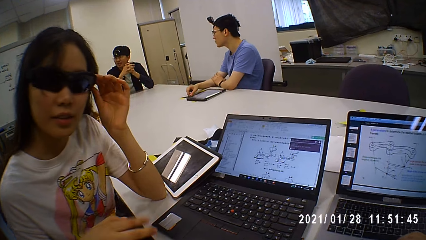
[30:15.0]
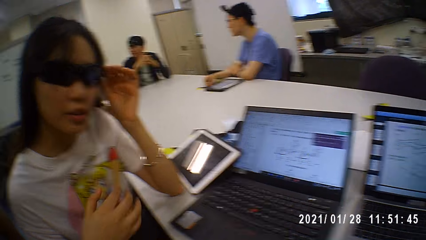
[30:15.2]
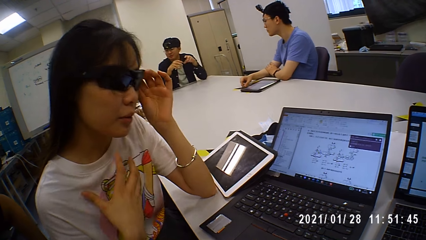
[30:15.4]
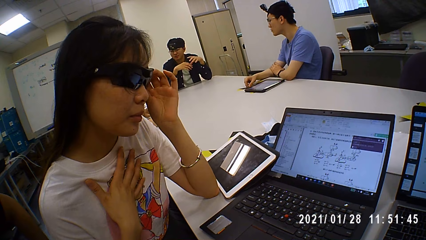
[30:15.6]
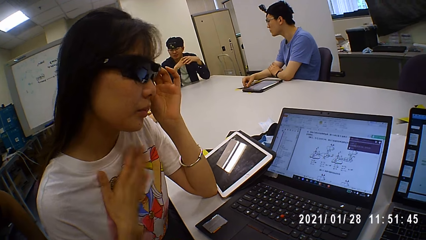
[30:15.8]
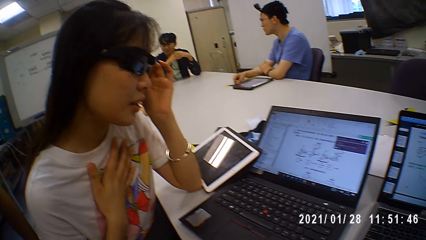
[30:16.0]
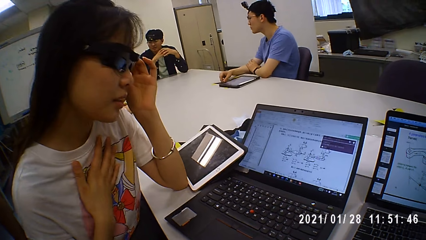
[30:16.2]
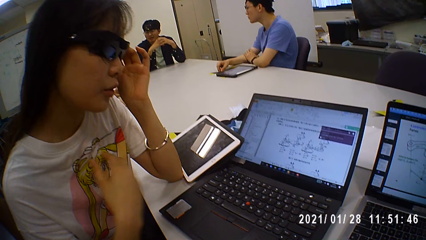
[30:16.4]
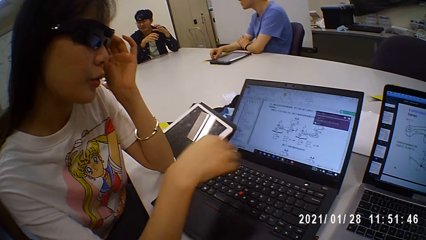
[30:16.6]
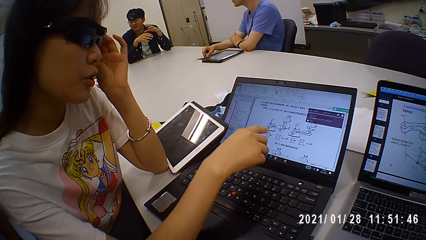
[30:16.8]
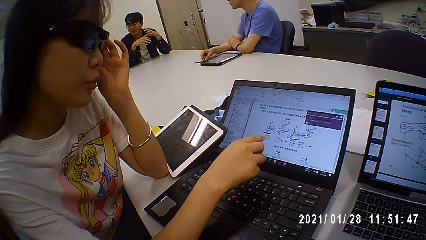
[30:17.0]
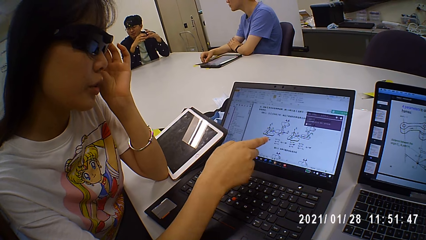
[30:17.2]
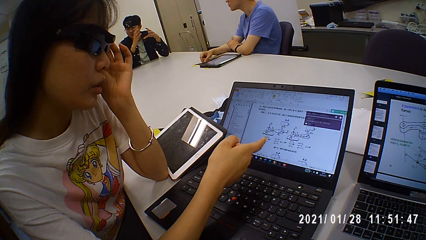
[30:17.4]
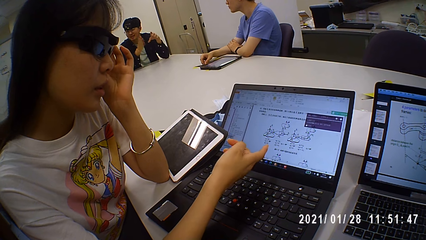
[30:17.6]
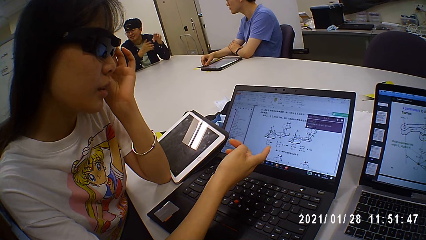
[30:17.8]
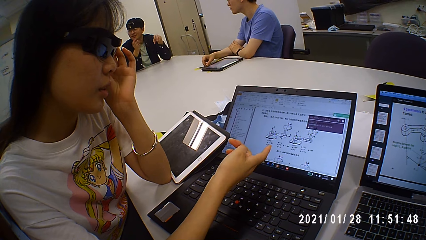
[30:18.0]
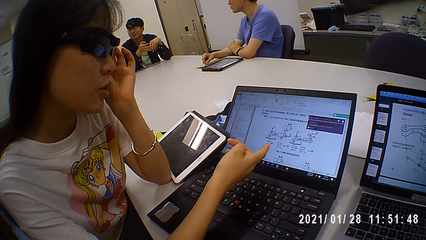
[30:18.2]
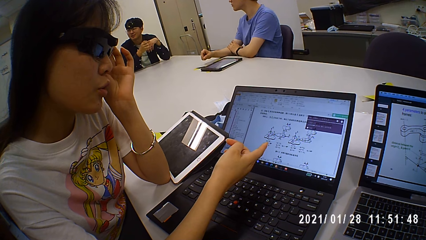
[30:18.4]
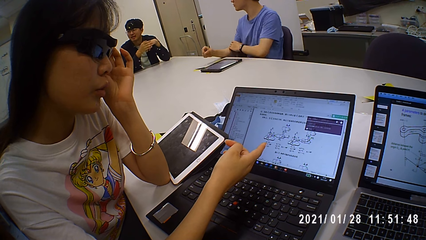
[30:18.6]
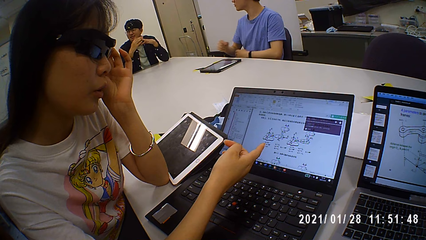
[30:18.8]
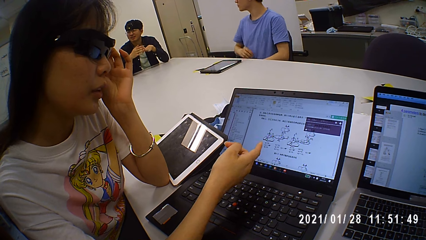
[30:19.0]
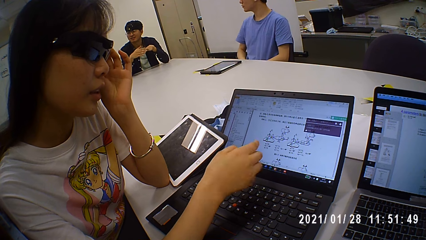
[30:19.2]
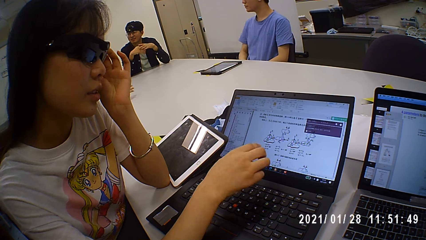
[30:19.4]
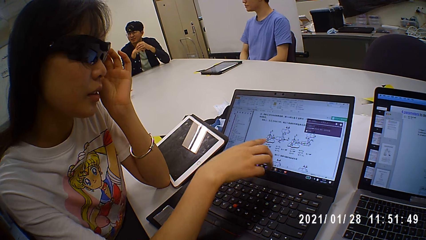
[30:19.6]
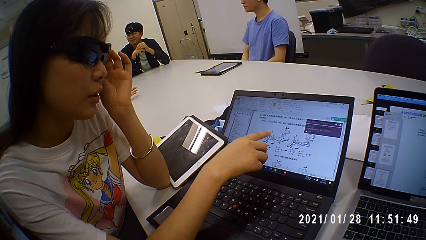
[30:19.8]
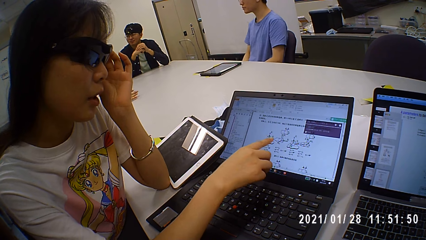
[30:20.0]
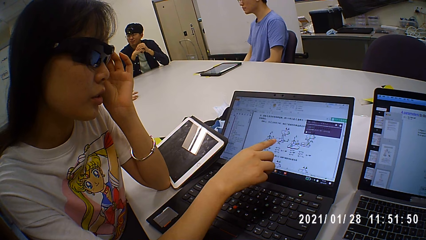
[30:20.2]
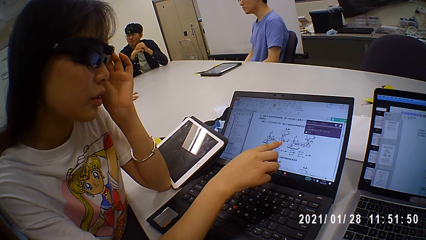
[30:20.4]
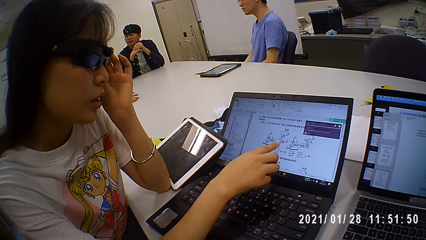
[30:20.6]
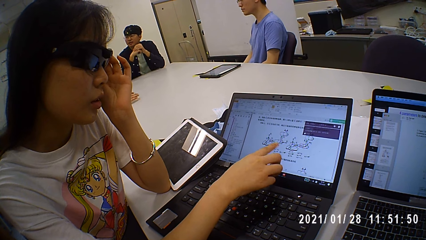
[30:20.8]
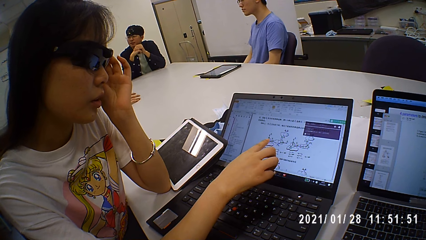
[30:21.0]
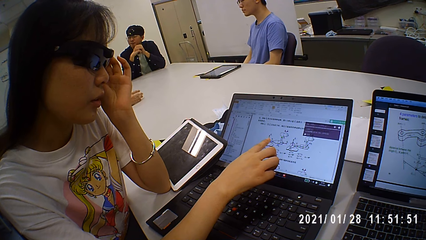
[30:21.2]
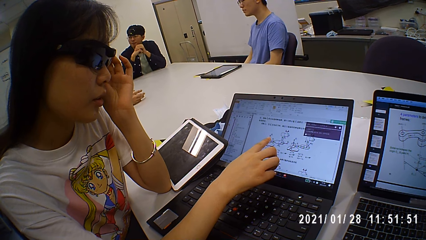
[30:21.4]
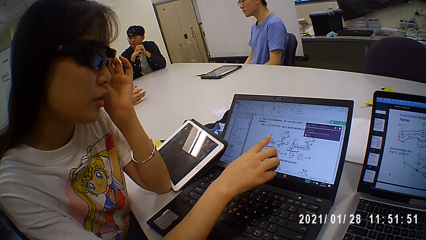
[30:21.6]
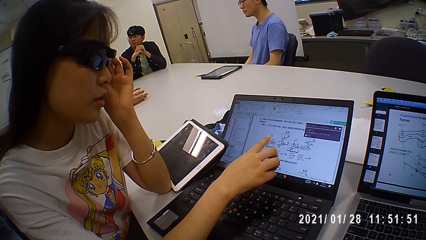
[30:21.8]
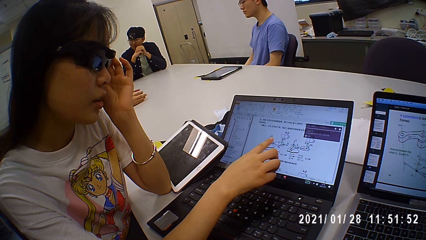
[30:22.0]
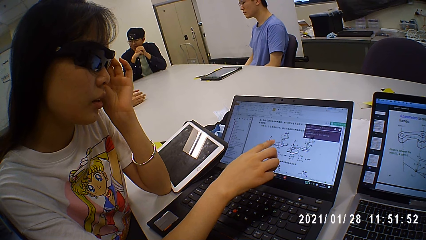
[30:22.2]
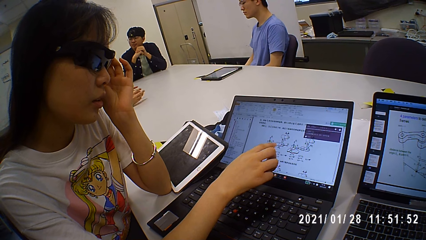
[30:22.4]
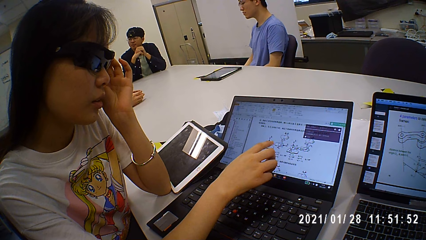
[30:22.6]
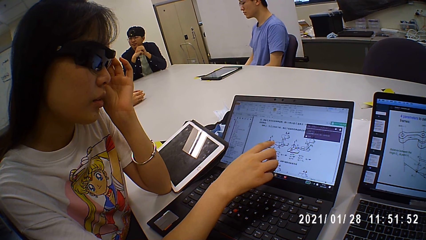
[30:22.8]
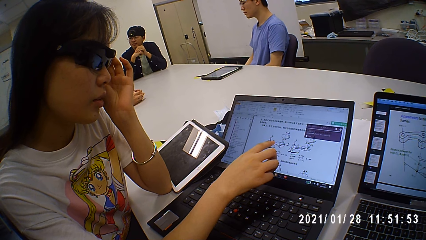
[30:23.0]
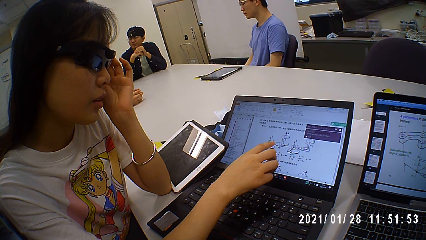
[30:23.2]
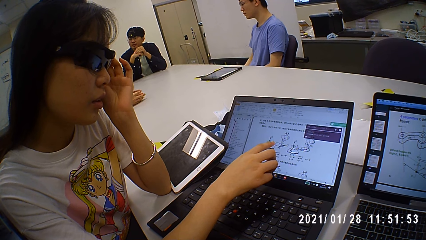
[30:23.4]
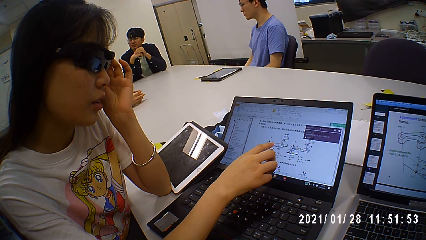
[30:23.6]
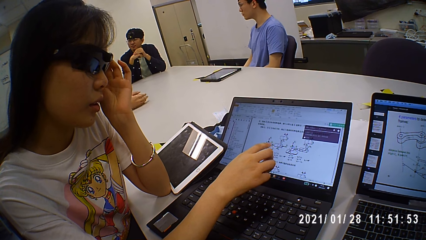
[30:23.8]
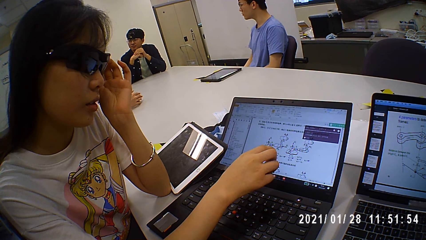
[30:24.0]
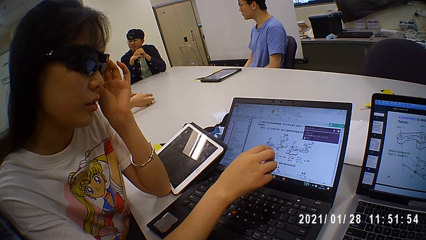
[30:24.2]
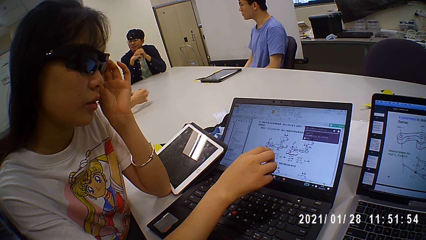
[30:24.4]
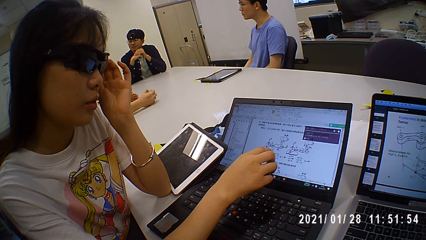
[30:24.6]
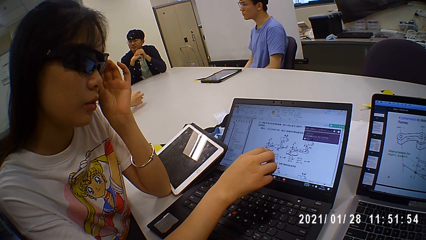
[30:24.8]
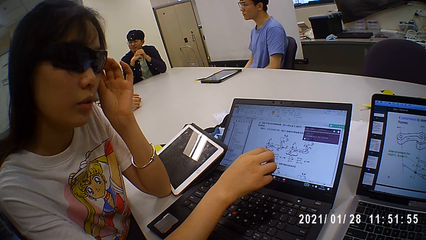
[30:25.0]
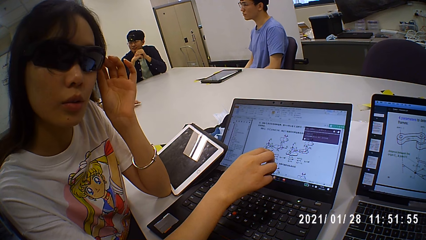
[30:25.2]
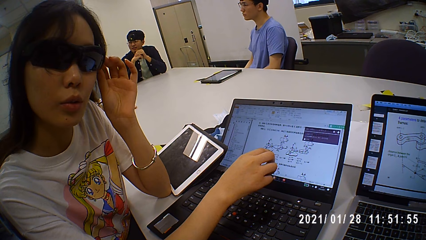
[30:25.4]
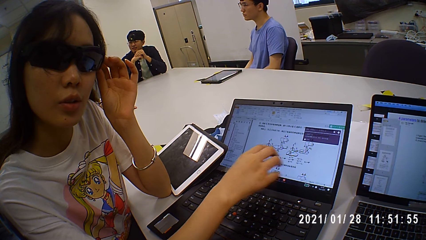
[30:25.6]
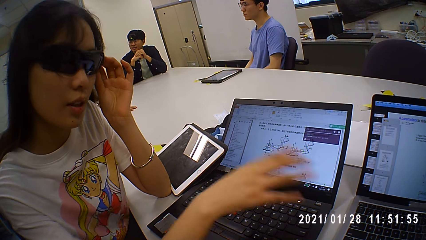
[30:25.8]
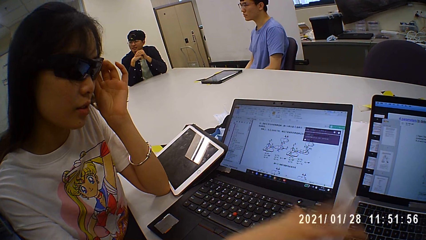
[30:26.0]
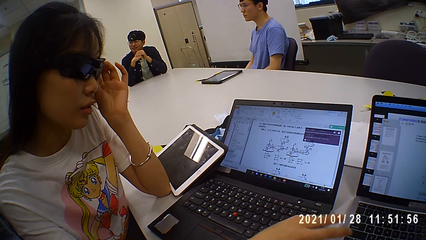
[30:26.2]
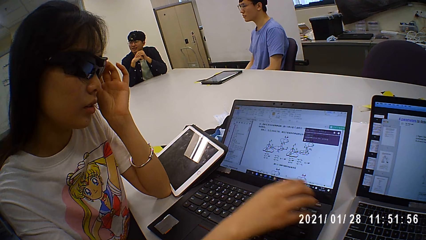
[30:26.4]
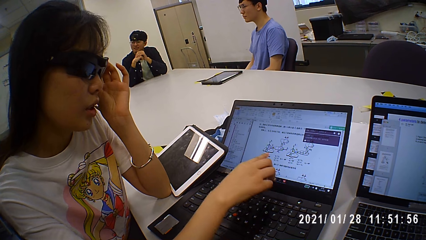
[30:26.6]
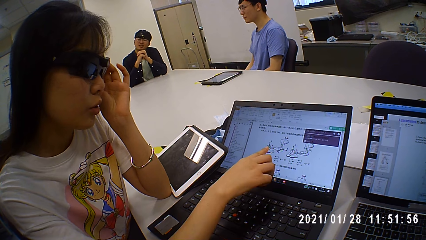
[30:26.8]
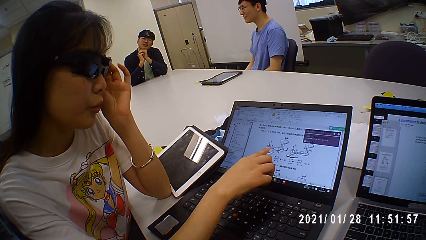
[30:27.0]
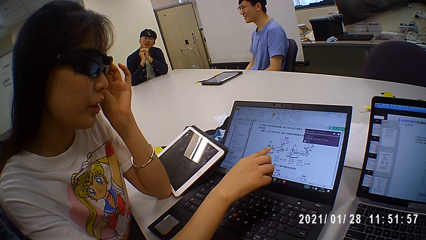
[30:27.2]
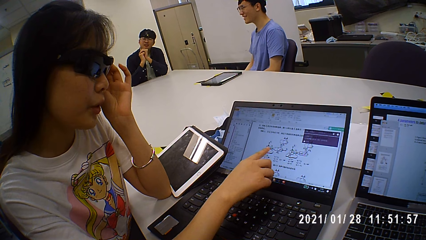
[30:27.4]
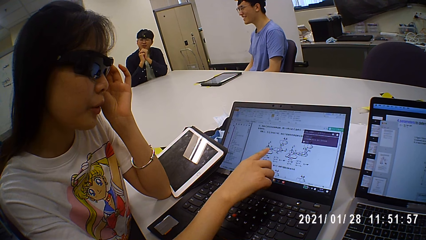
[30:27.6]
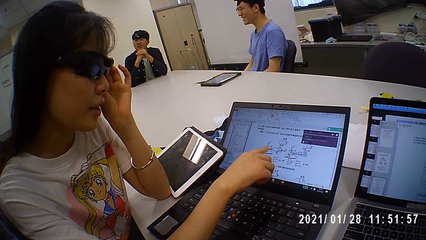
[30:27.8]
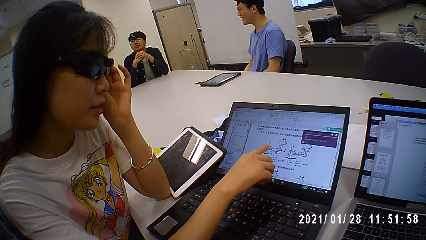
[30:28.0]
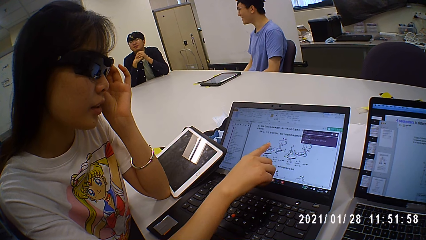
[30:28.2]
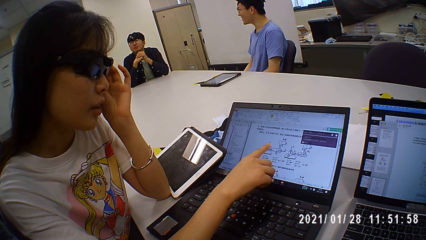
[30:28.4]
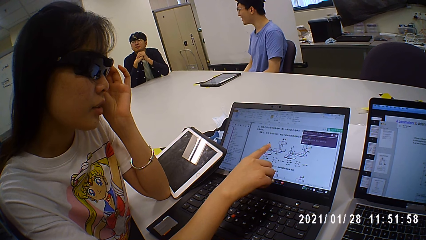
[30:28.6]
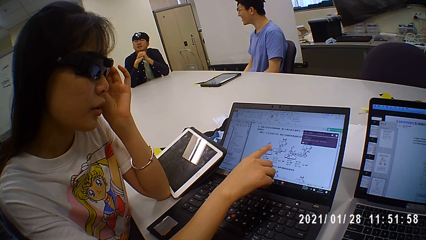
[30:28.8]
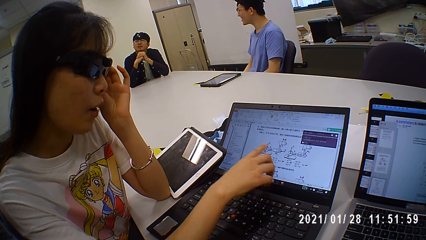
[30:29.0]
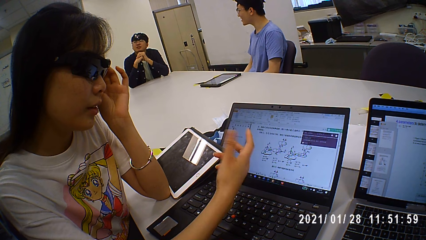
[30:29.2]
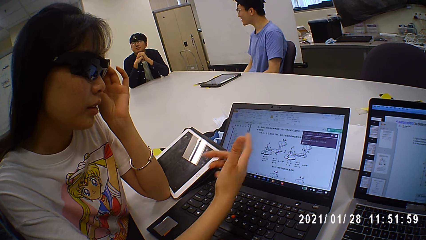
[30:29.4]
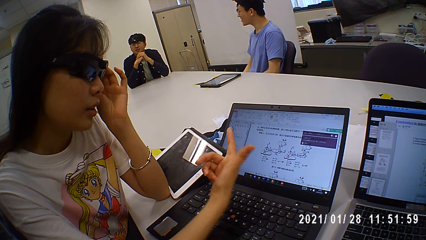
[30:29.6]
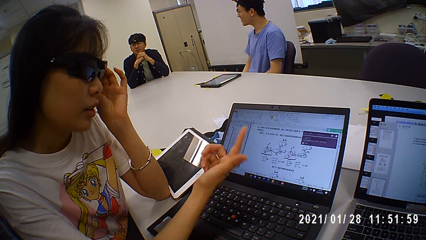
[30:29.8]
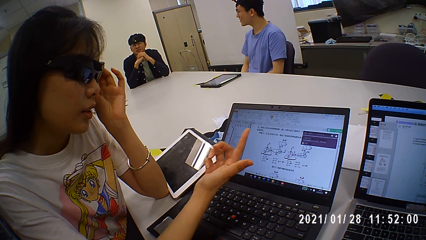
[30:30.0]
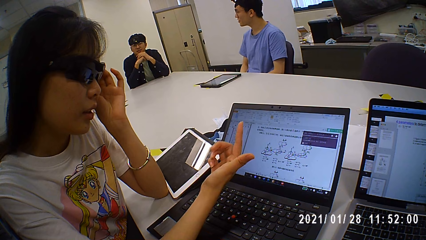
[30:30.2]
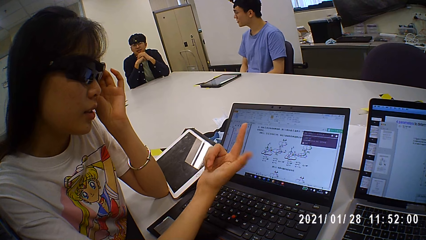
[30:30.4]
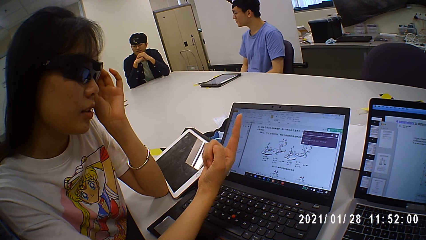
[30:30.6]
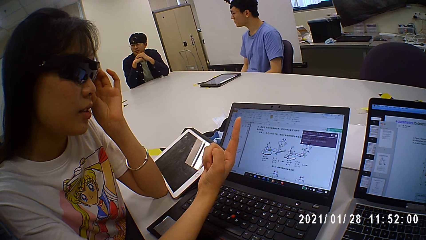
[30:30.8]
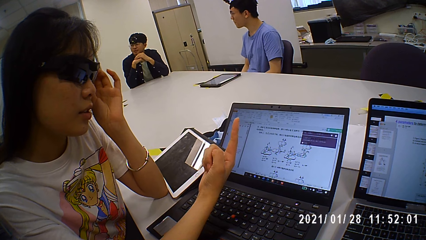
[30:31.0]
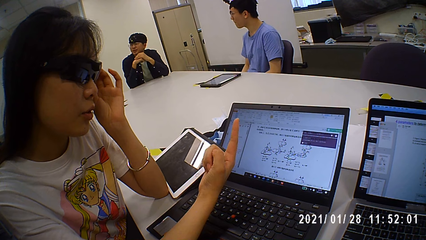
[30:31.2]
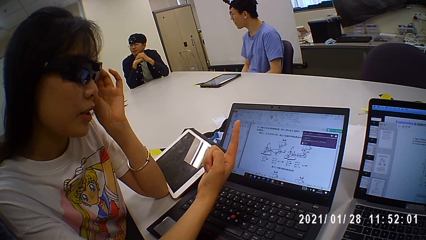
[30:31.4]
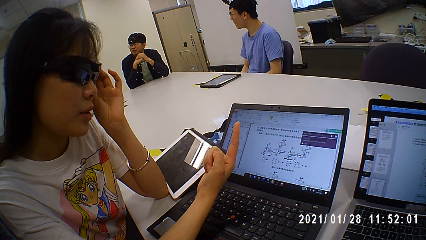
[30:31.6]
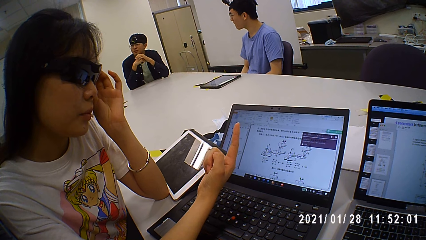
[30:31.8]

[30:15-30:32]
A woman talks to the camera wearer. The woman points at a laptop. The woman talks to the camera wearer again. The woman lifts a finger. The woman talks to the camera wearer. The camera wearer talks to the woman.
